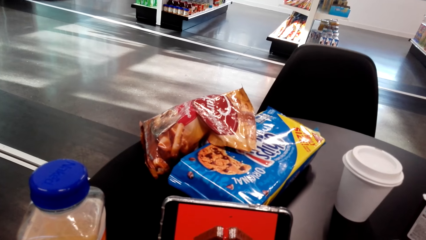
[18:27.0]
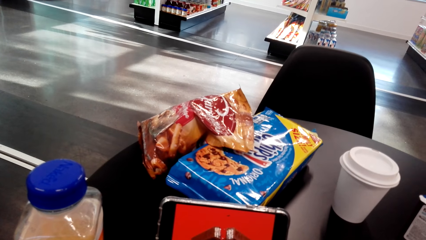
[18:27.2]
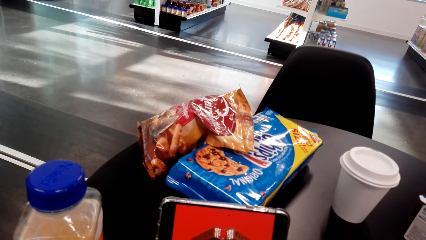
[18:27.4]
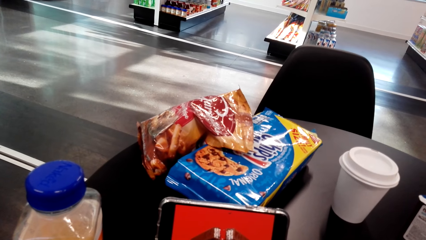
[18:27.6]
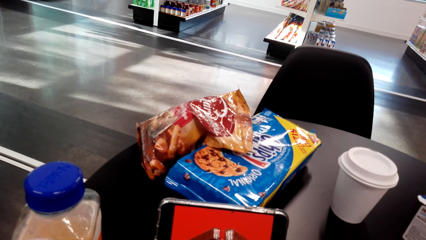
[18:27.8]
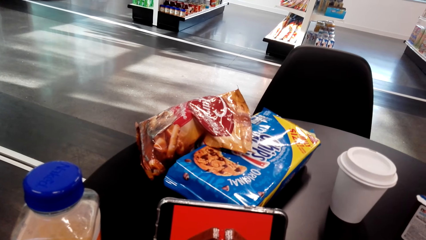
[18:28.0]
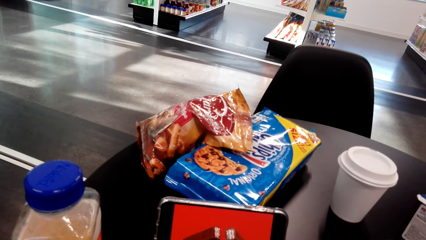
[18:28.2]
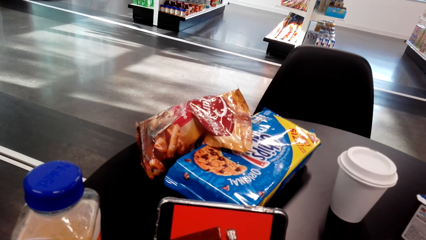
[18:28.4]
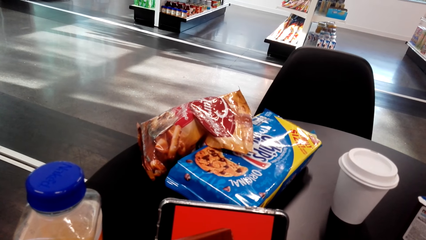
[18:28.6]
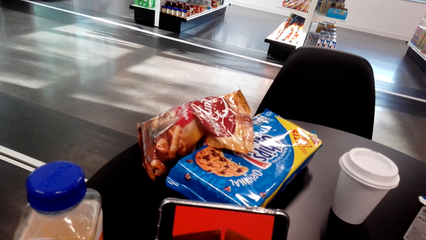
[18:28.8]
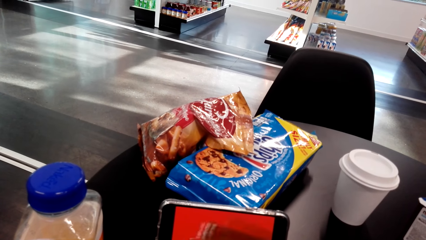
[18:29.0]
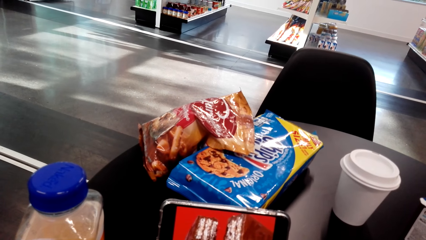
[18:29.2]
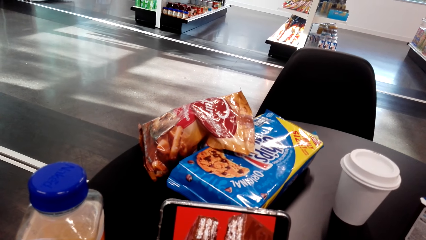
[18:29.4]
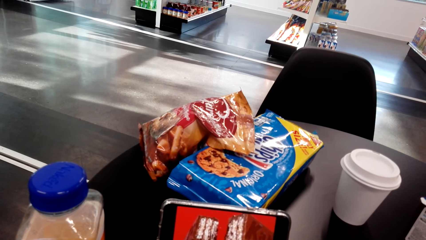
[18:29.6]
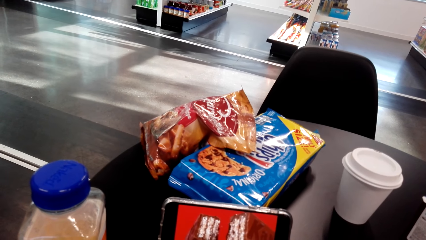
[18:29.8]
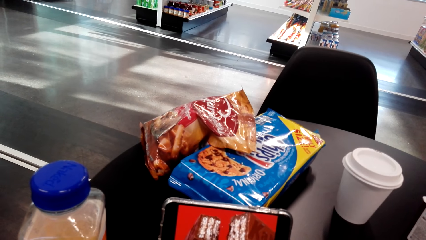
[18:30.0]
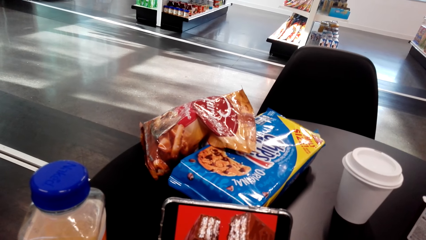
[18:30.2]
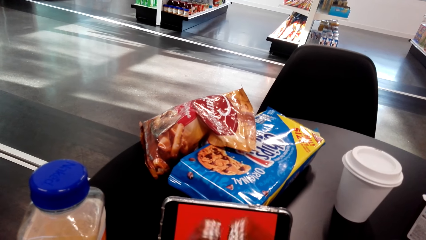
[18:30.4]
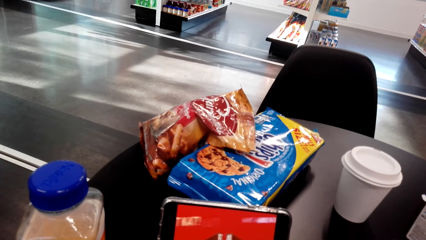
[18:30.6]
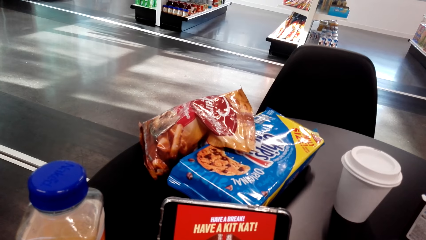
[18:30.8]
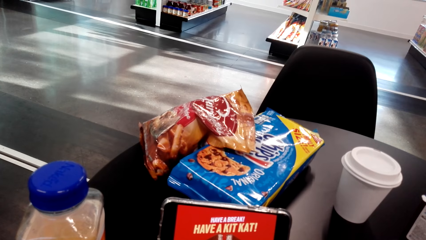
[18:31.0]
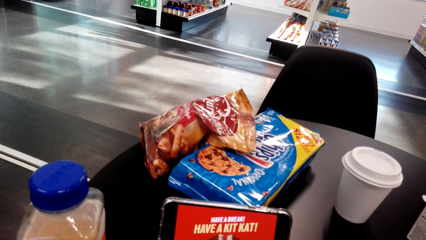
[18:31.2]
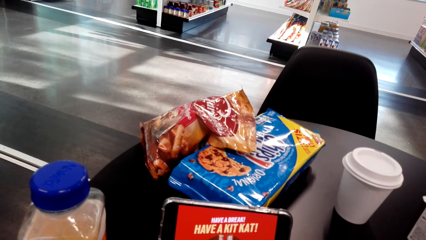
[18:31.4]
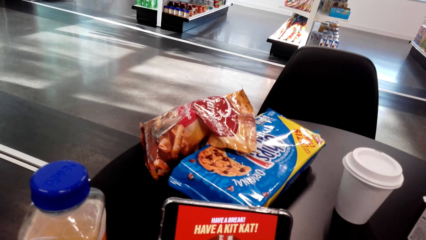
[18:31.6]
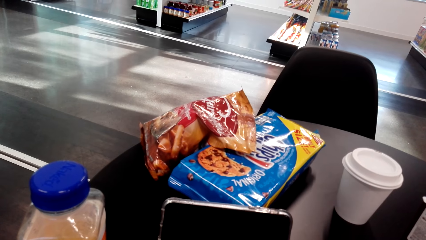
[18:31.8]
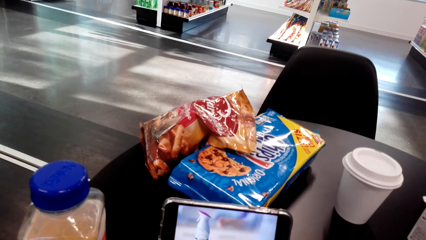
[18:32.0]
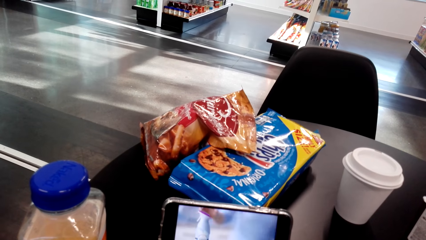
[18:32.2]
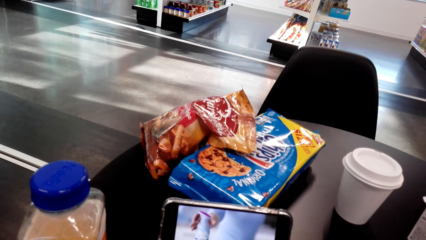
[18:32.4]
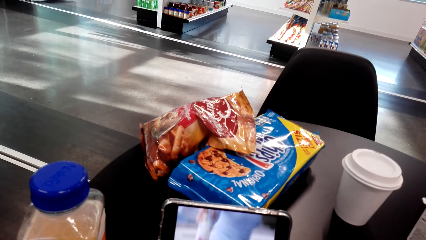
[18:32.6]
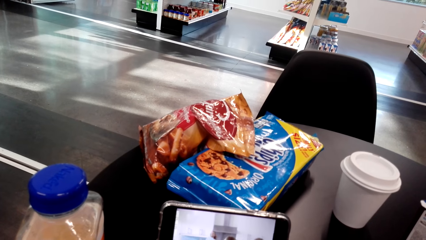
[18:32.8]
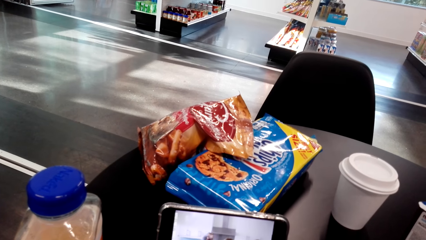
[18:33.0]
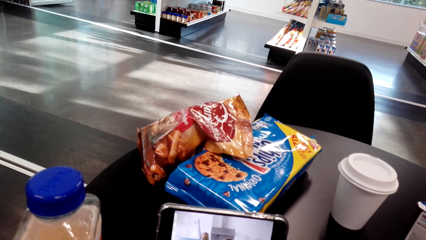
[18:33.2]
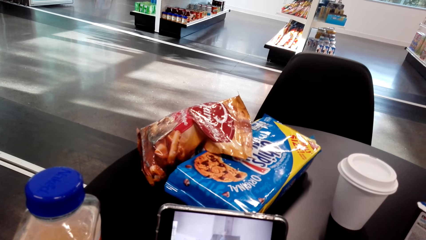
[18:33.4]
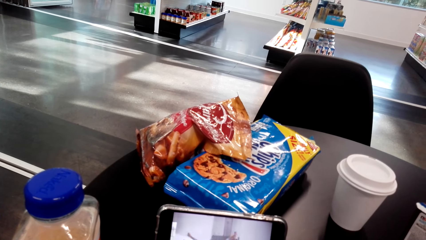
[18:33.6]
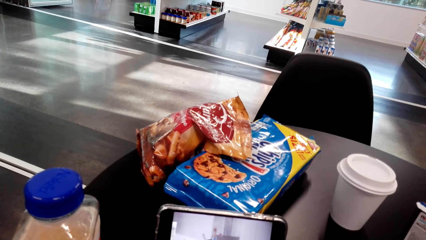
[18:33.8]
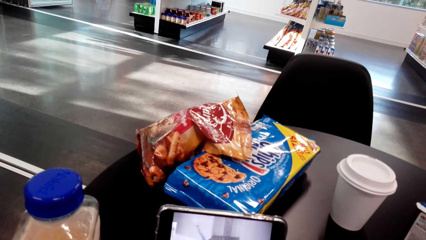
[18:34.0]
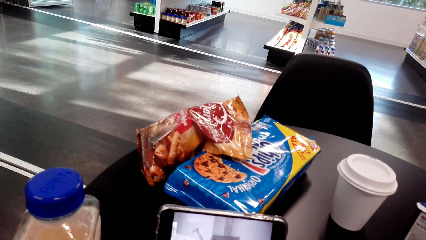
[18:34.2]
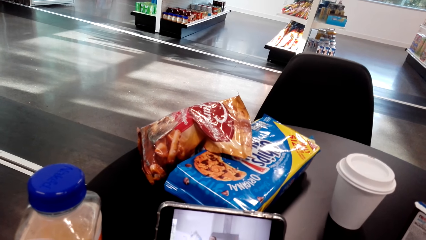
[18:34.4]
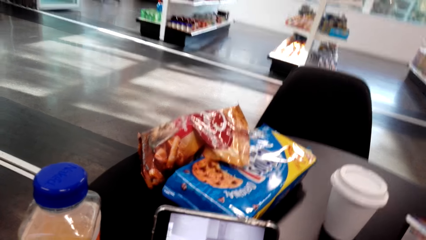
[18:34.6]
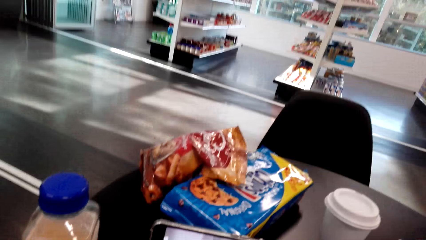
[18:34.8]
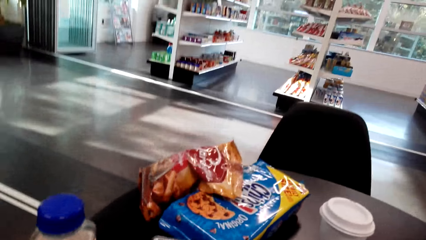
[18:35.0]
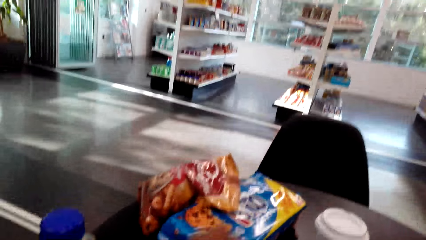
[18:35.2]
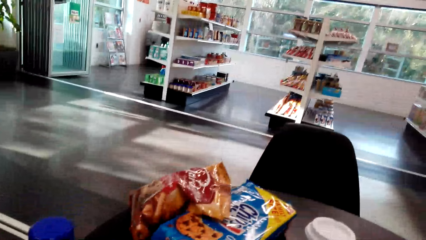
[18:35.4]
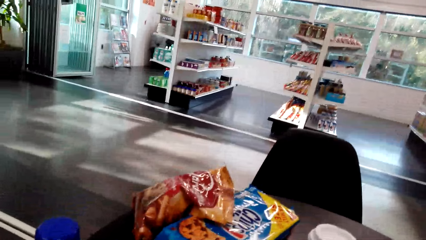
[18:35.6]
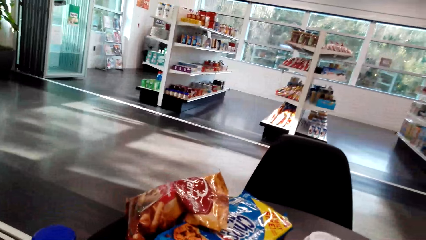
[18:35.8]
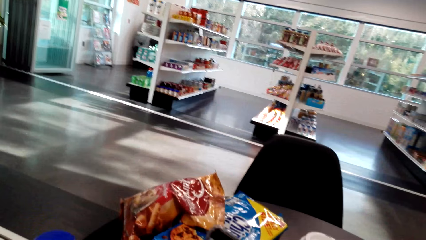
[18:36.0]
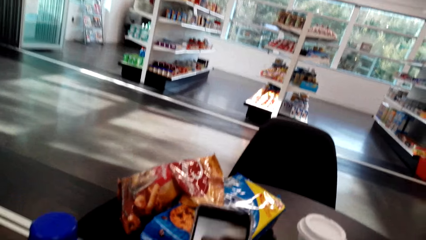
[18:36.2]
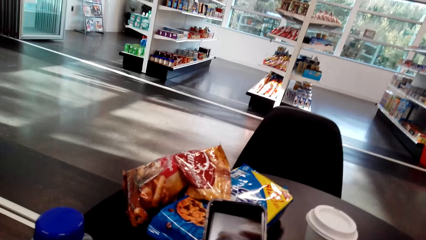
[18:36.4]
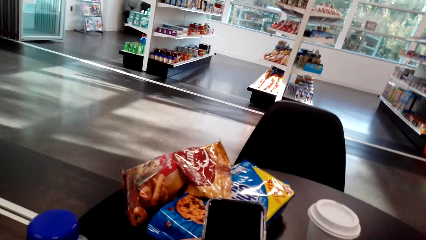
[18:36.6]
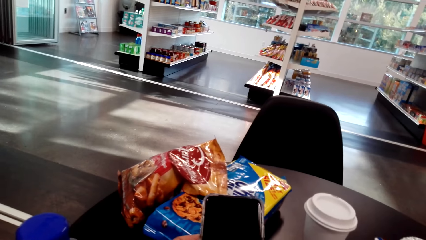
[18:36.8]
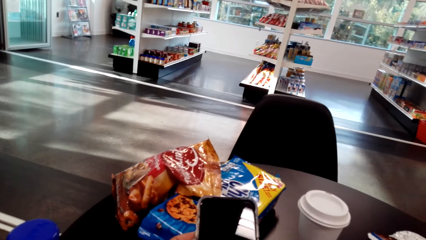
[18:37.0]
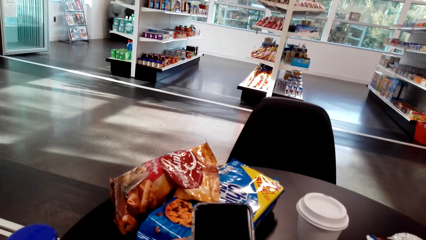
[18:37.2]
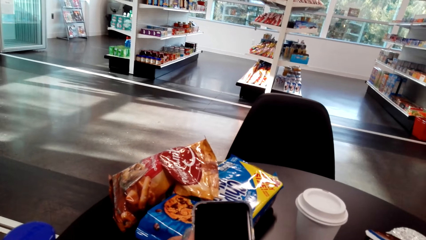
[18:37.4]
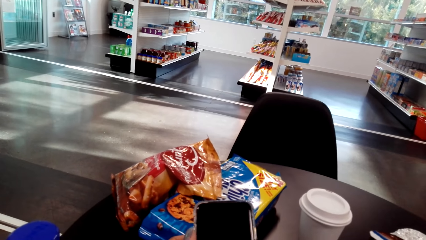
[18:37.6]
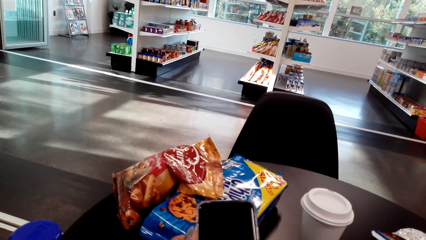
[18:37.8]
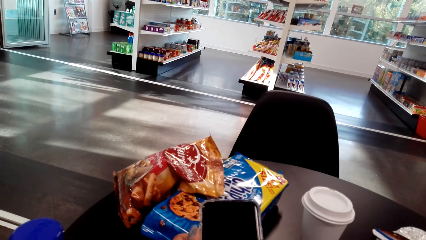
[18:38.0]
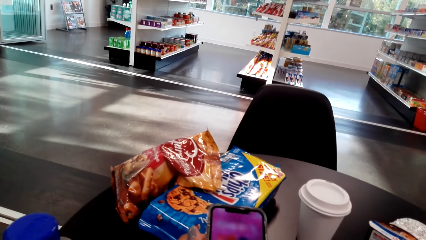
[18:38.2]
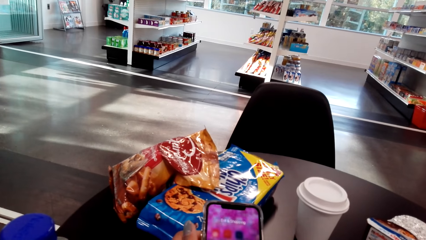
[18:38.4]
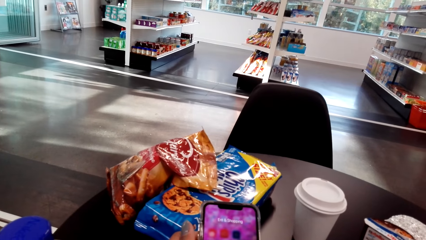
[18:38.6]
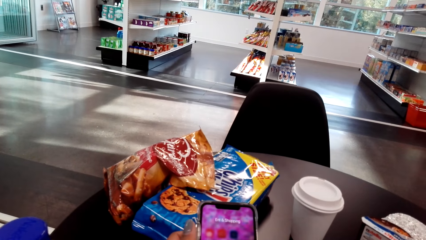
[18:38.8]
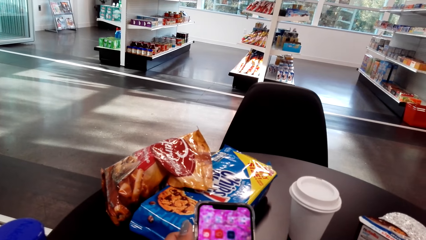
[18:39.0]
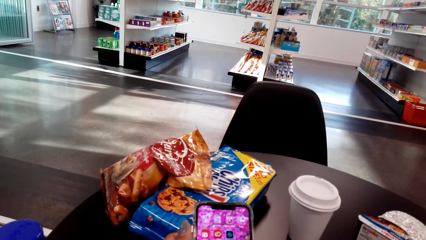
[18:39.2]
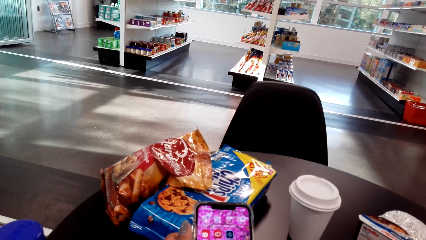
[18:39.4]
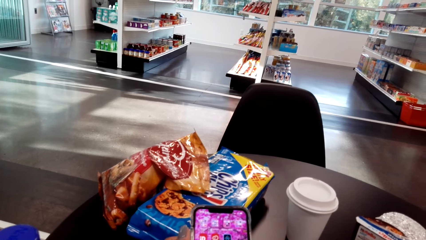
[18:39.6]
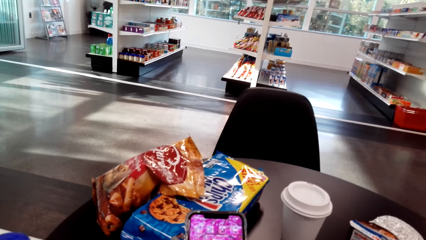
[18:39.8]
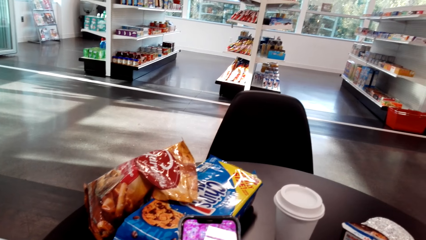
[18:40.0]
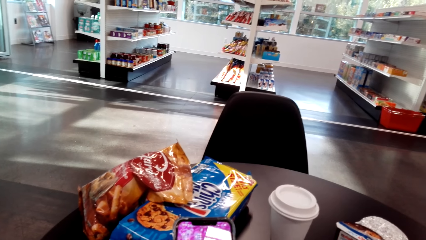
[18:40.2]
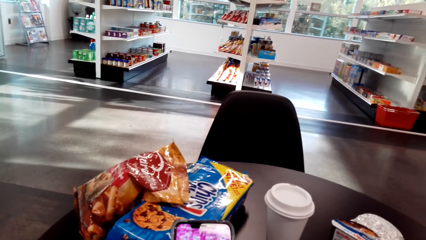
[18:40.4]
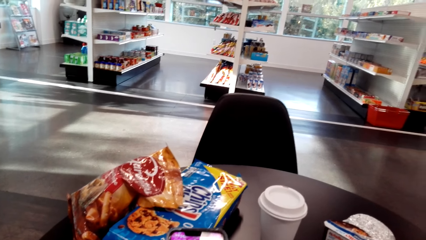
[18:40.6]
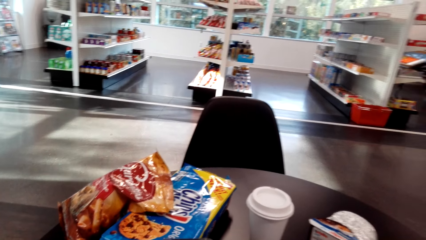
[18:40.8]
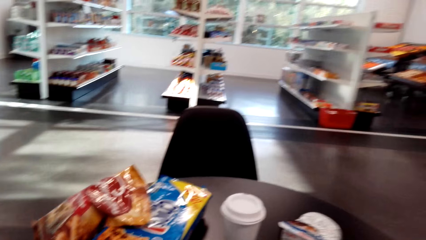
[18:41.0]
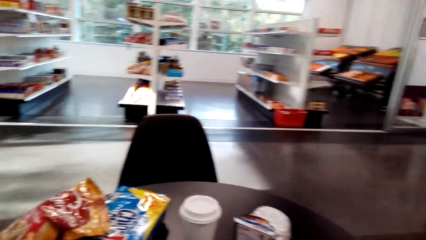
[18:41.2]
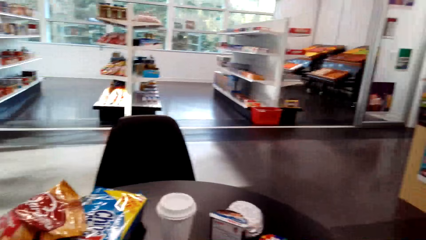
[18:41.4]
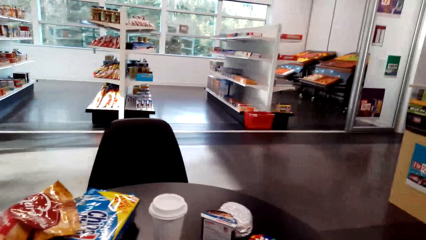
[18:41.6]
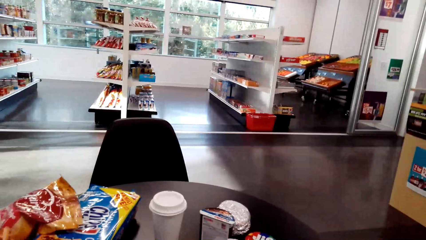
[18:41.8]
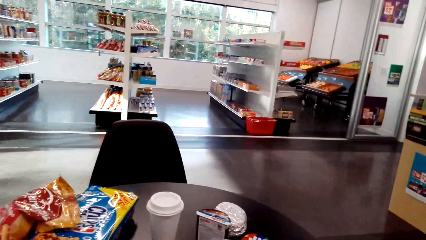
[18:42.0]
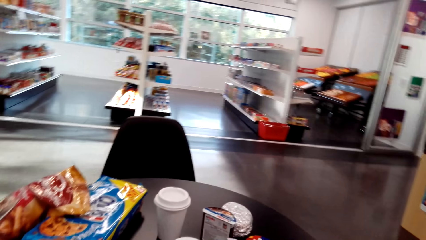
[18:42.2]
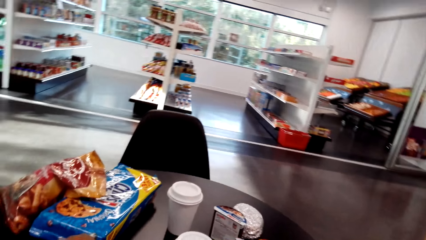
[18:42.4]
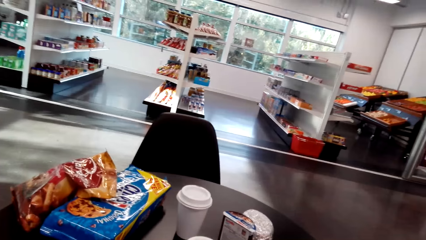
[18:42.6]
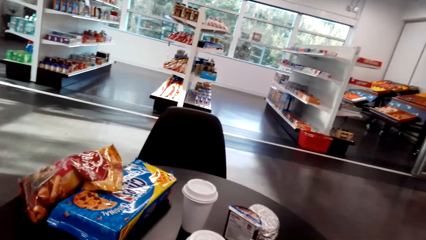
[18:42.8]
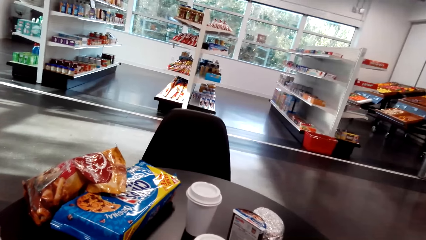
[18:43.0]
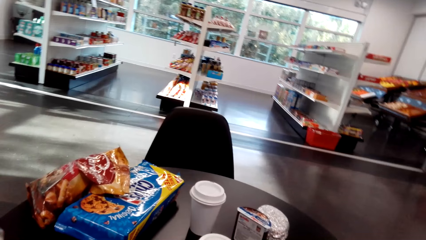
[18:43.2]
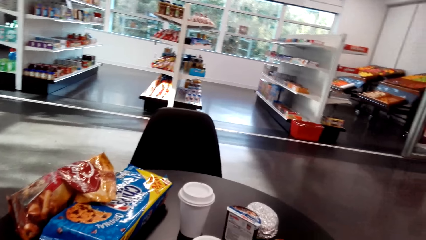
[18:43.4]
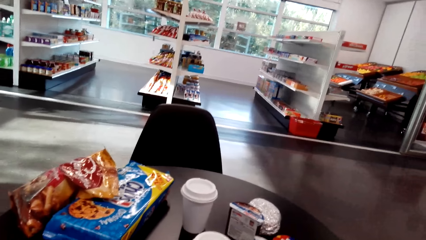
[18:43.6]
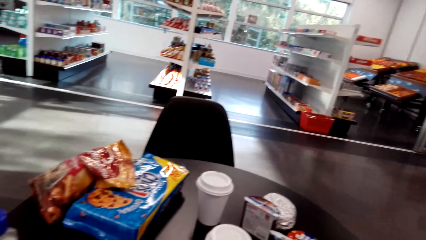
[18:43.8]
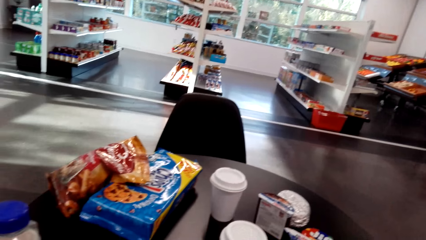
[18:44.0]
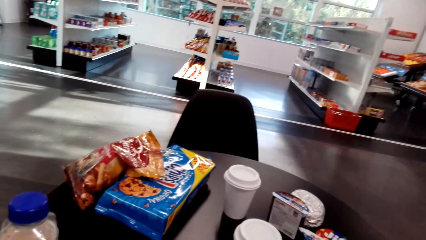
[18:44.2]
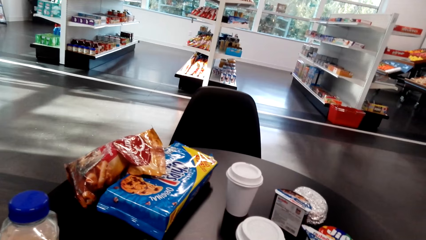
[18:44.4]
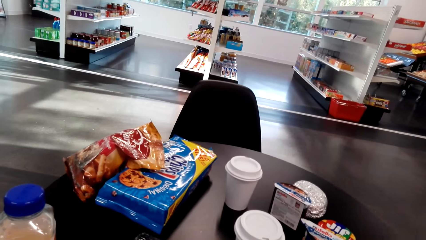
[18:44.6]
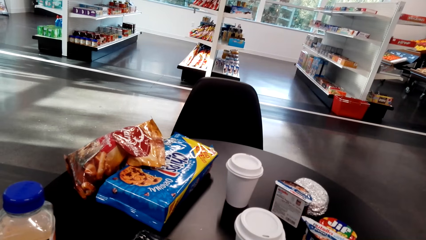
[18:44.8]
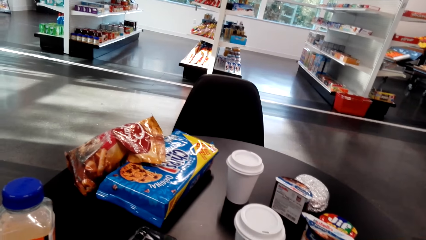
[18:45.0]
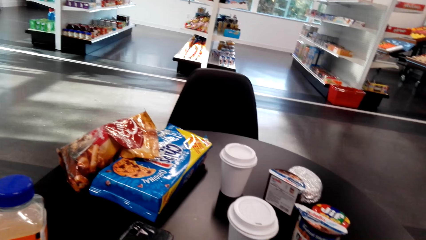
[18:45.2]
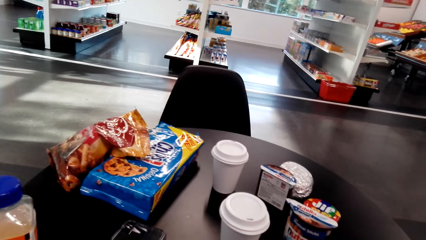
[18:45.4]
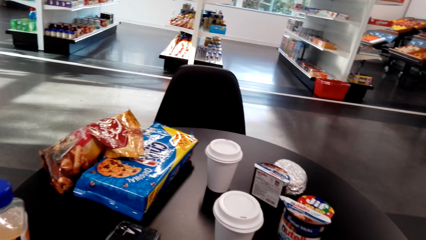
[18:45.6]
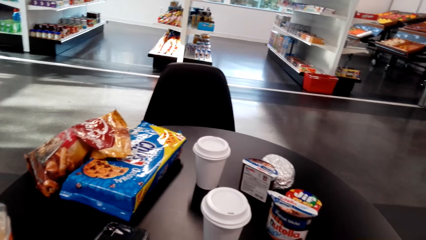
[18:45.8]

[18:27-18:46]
The camera wearer picks up the phone from a table. They clear their throat. They use the phone. They look at the phone. They look around the shop. They clear their throat.
